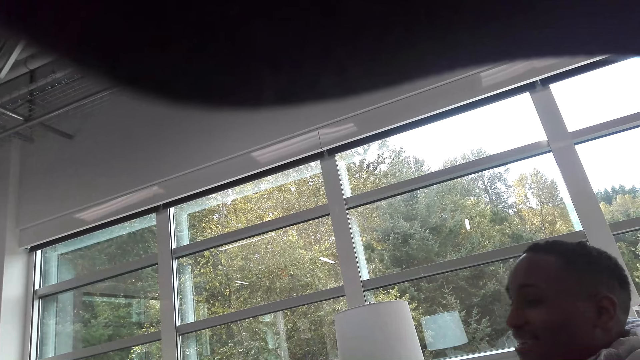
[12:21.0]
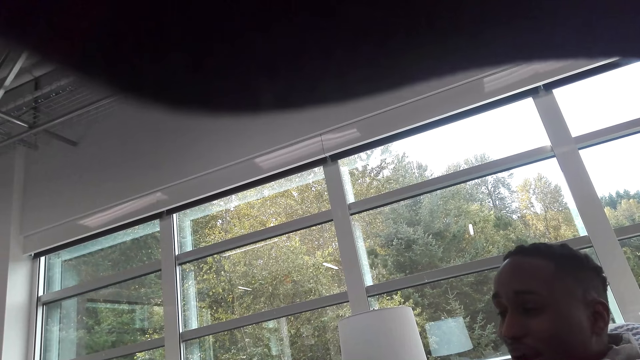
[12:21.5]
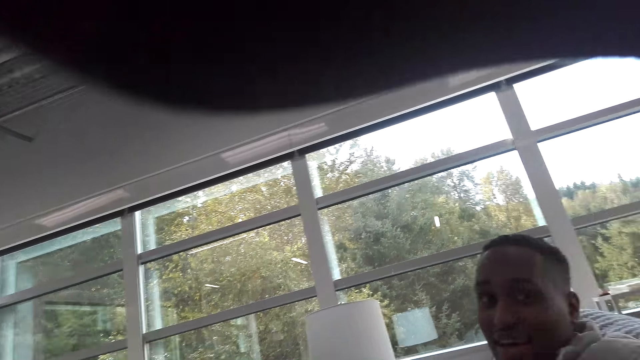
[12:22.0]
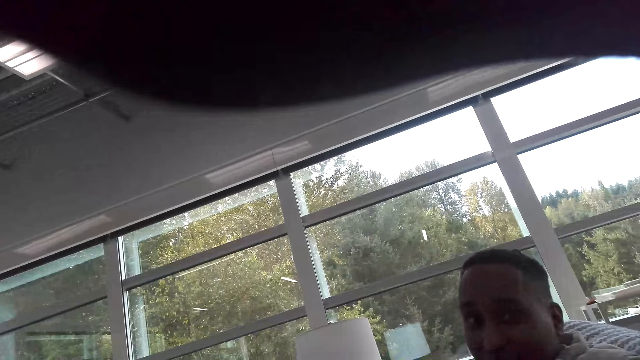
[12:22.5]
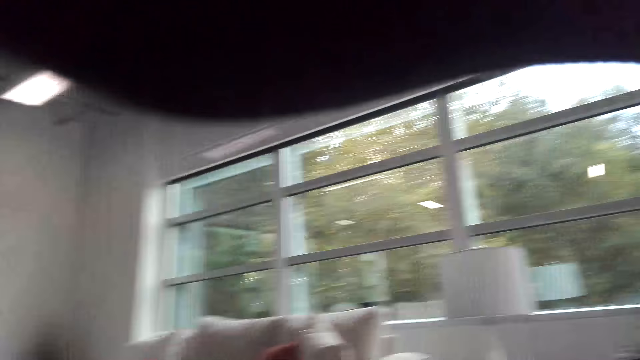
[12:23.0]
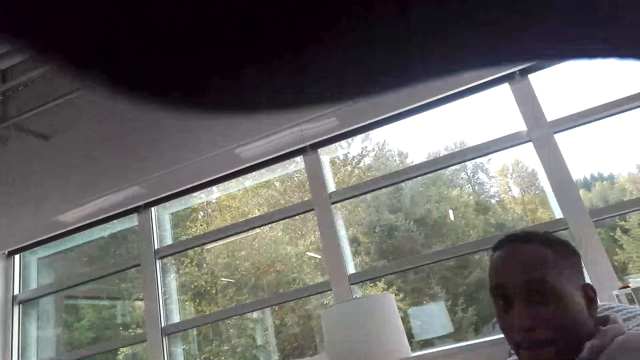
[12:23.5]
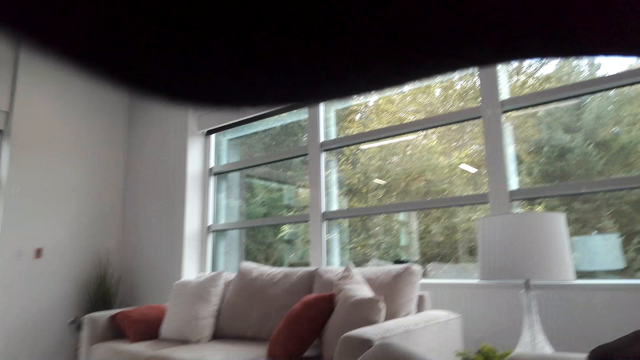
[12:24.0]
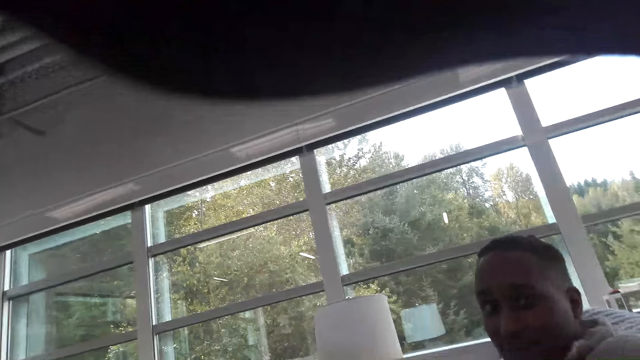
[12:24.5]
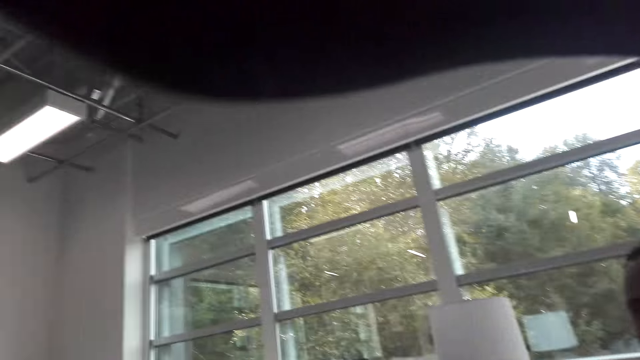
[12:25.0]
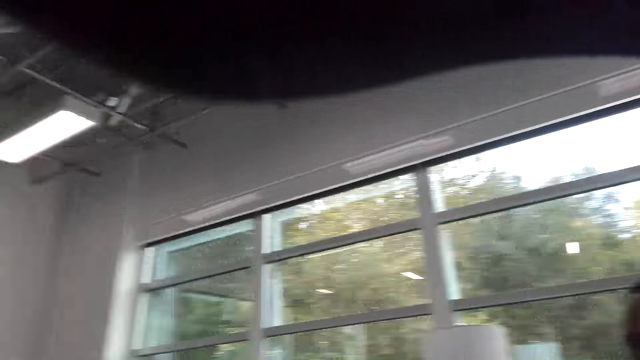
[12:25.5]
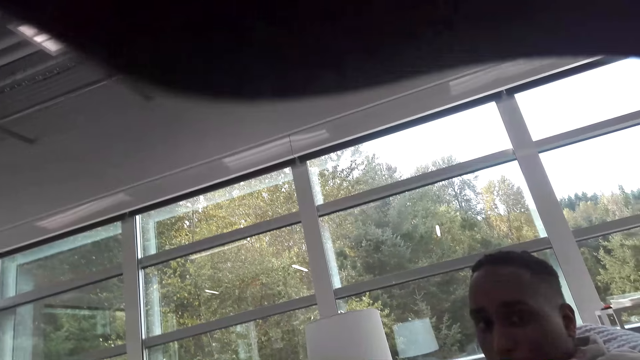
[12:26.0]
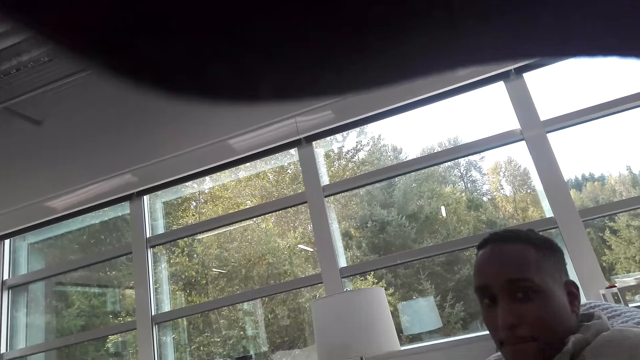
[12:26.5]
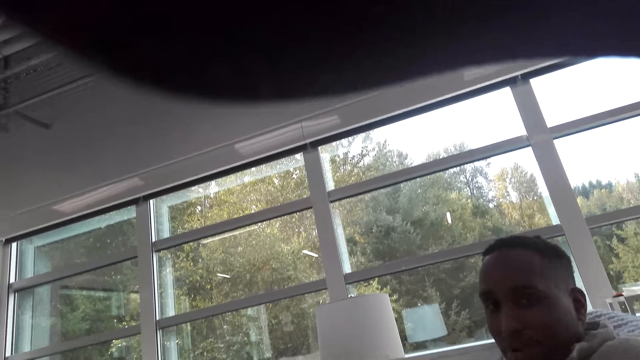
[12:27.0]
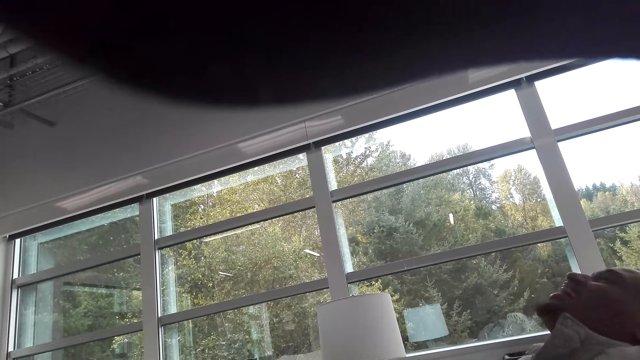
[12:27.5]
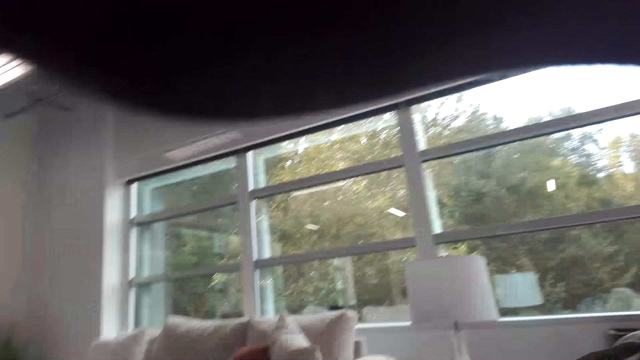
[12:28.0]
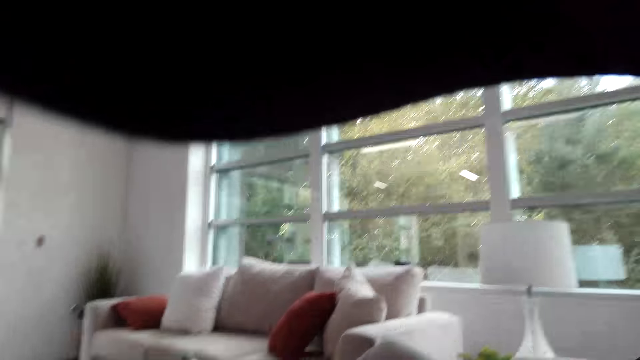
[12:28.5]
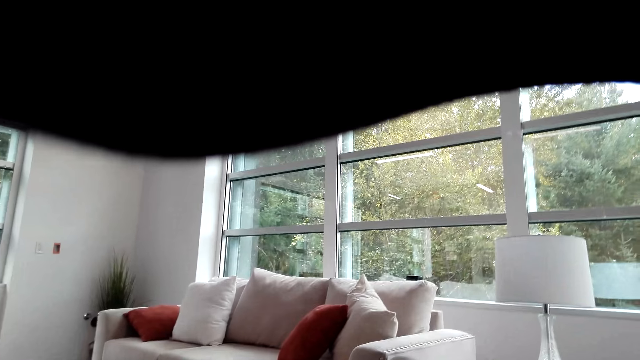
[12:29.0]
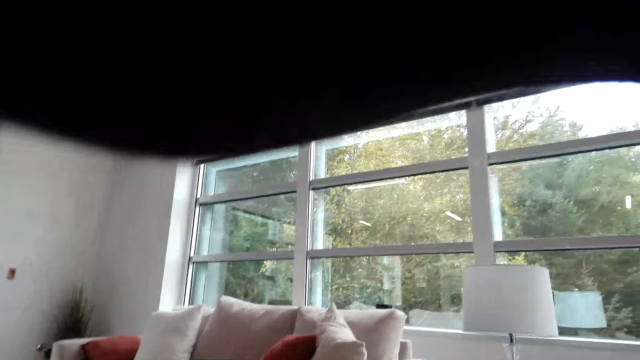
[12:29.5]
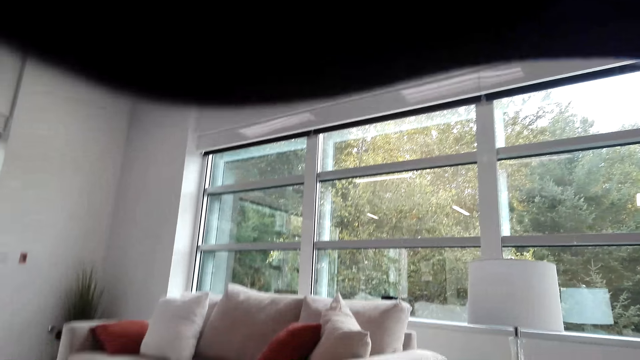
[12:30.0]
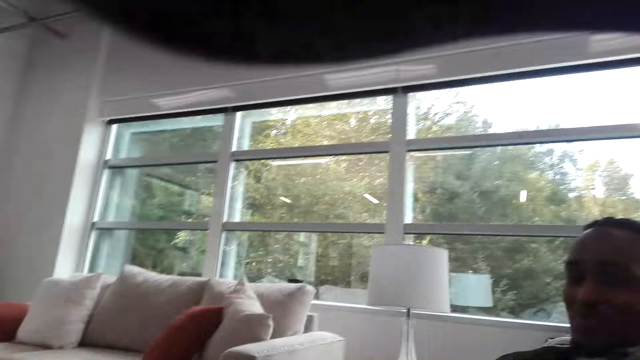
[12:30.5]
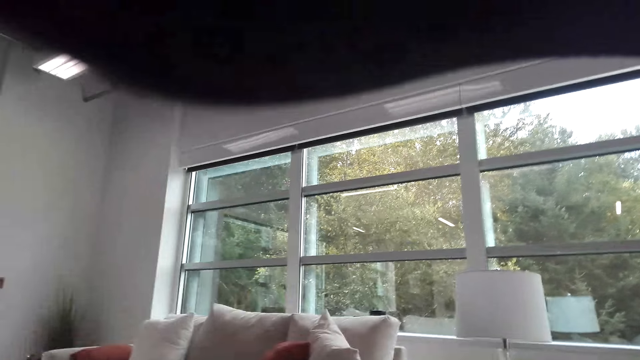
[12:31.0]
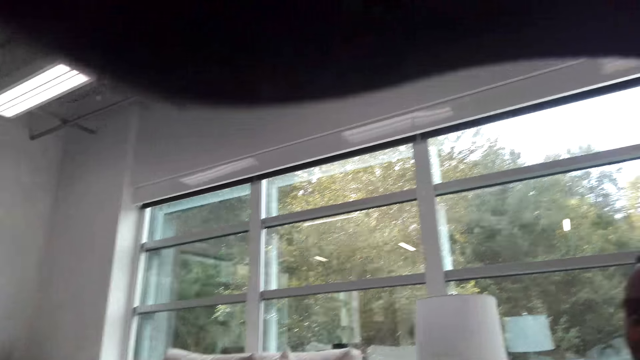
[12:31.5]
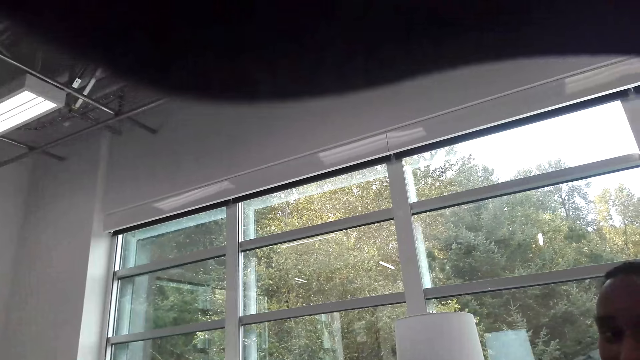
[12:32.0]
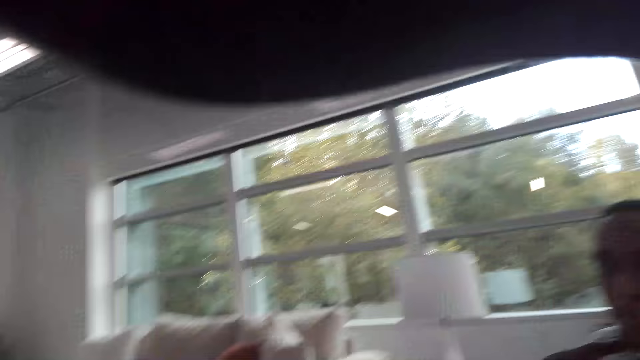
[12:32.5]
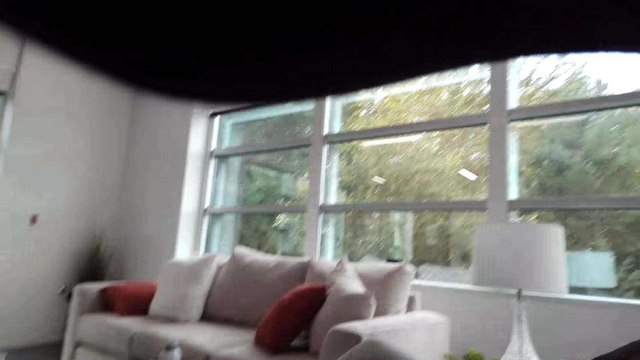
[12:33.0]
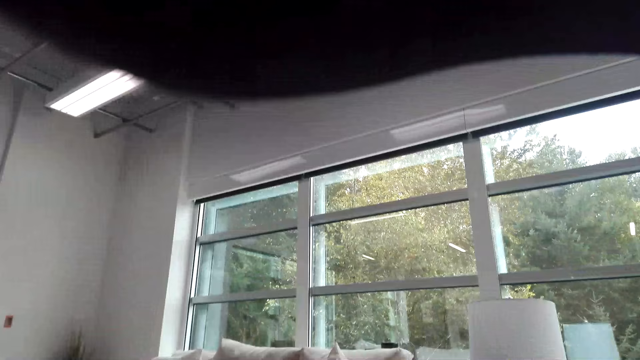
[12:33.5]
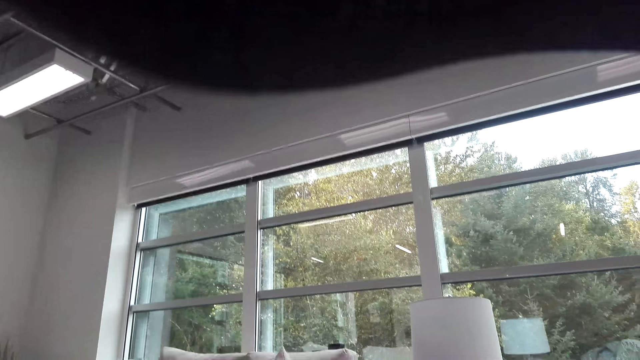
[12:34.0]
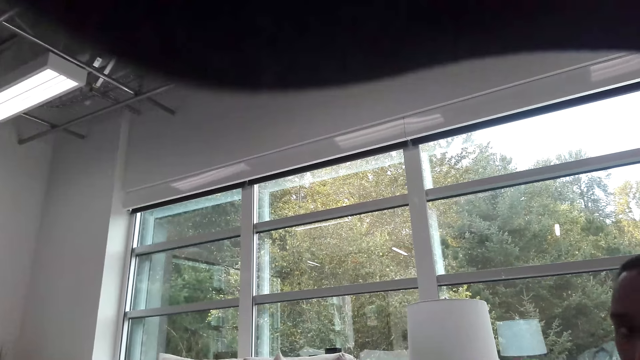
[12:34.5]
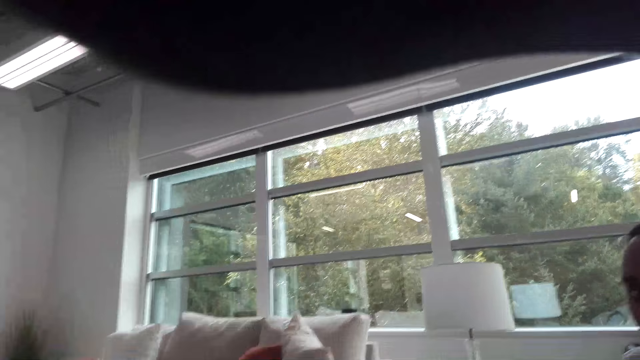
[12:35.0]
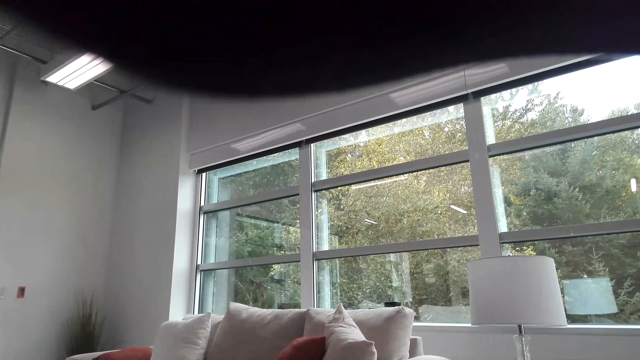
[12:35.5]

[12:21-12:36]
A man talks with the camera wearer. The camera wearer talks with the man.

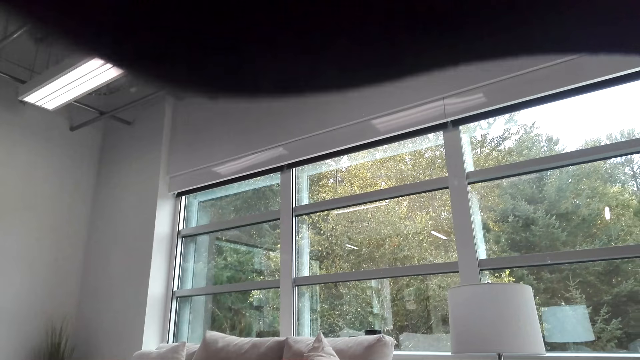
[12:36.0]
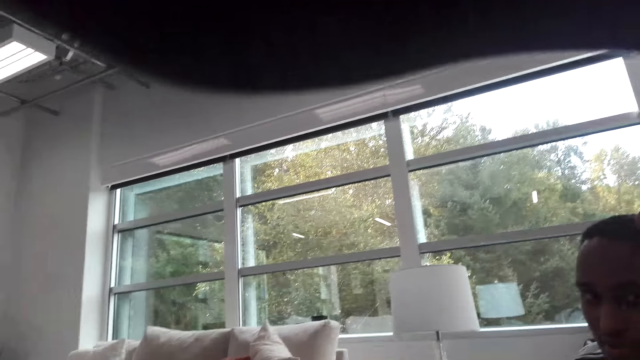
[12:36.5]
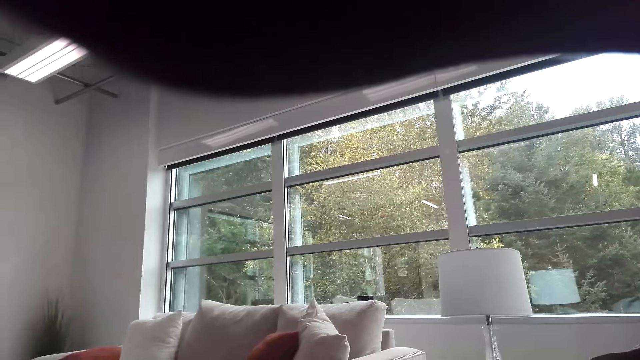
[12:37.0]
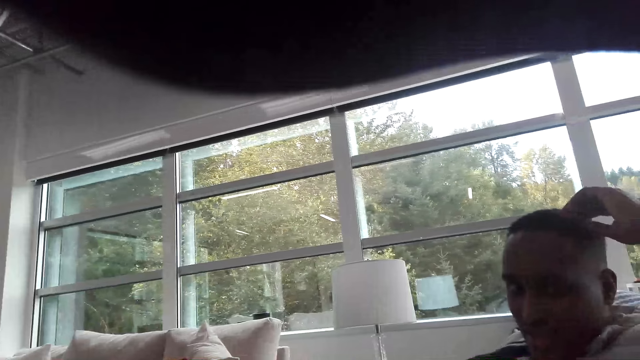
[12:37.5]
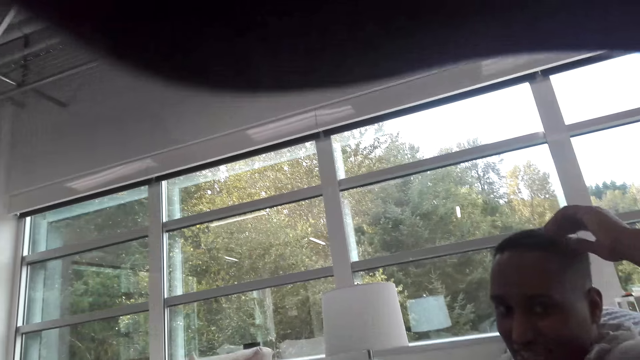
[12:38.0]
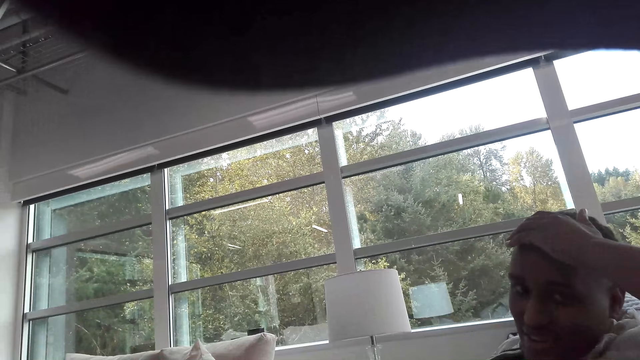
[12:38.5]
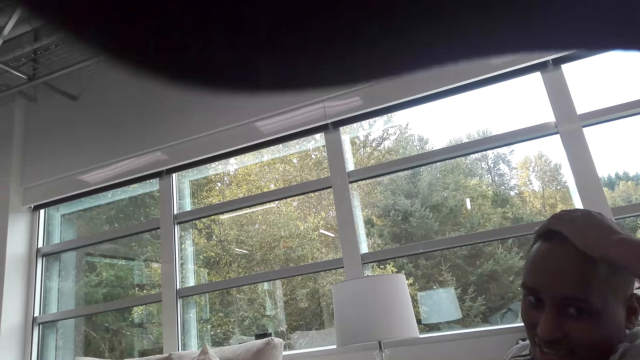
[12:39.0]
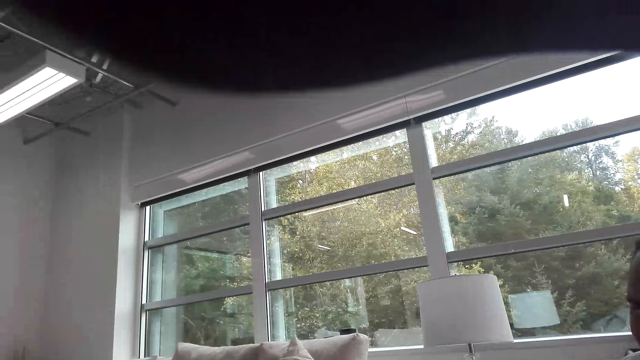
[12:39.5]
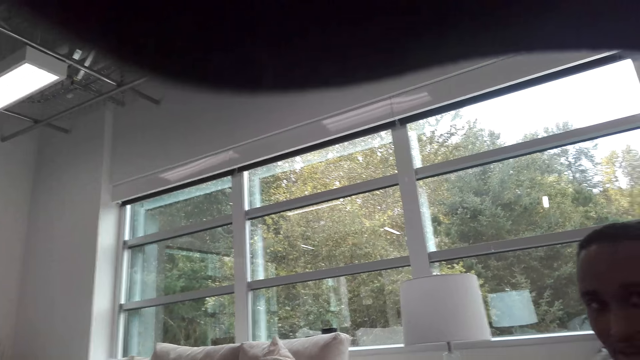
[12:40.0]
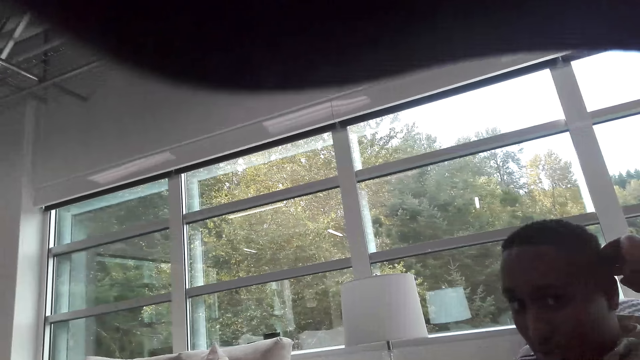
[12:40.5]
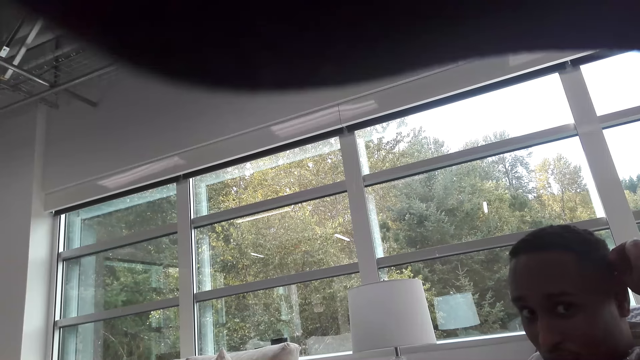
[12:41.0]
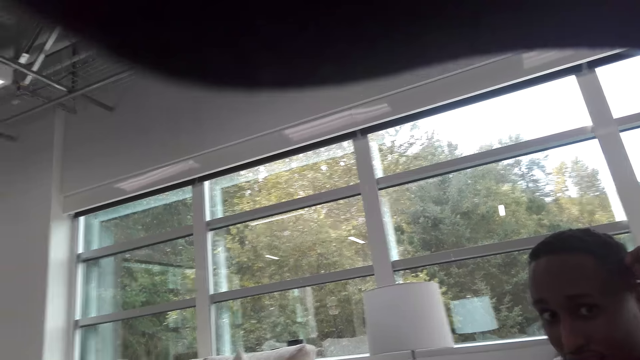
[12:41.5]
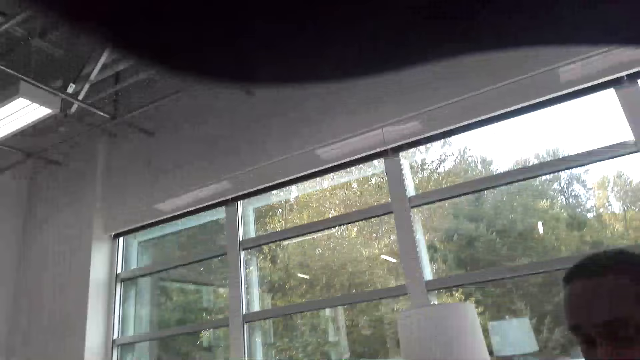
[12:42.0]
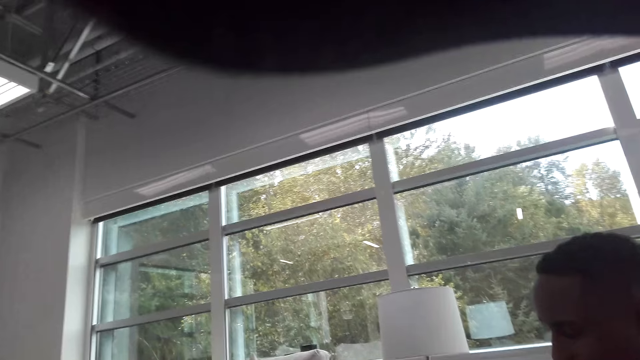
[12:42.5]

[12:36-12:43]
A man talks with the camera wearer.
